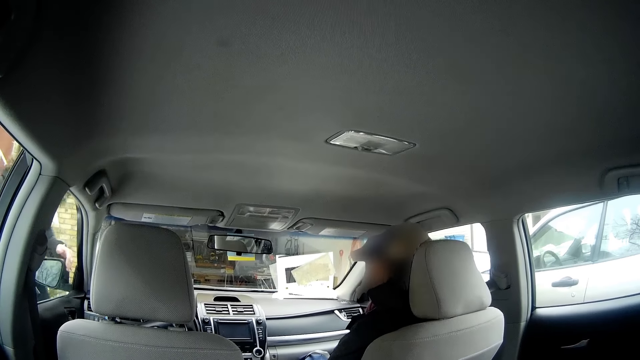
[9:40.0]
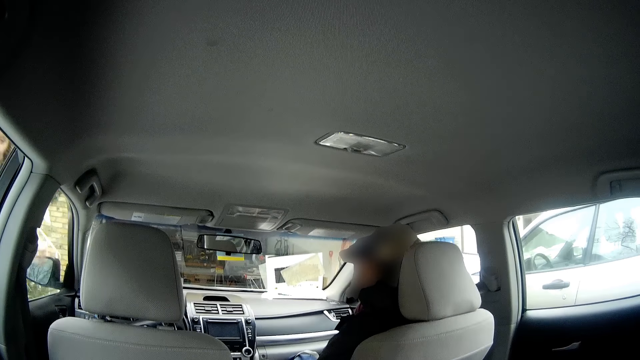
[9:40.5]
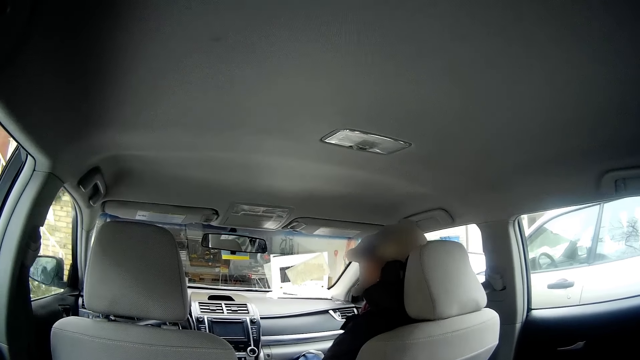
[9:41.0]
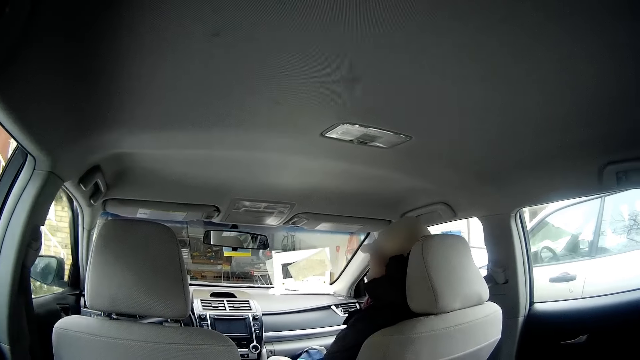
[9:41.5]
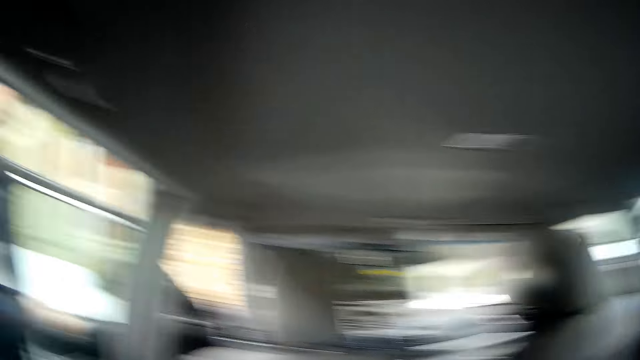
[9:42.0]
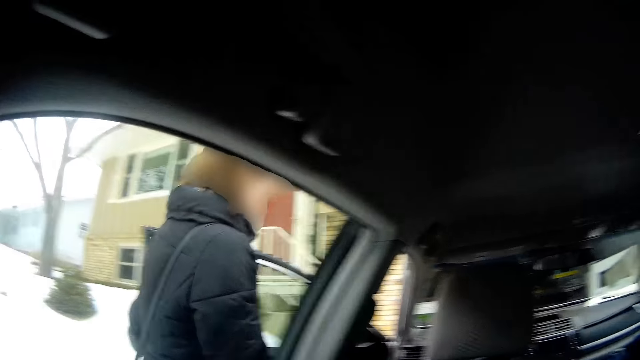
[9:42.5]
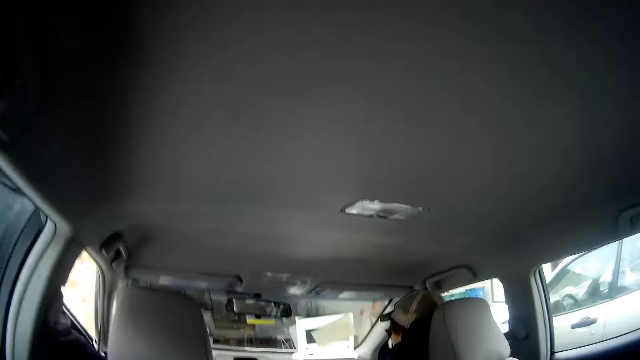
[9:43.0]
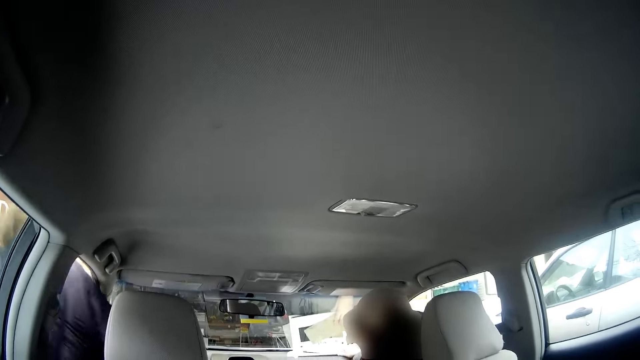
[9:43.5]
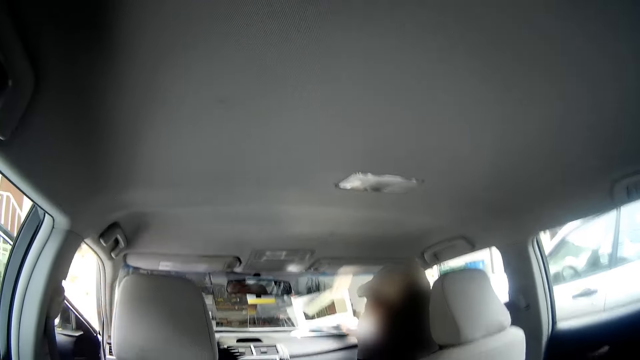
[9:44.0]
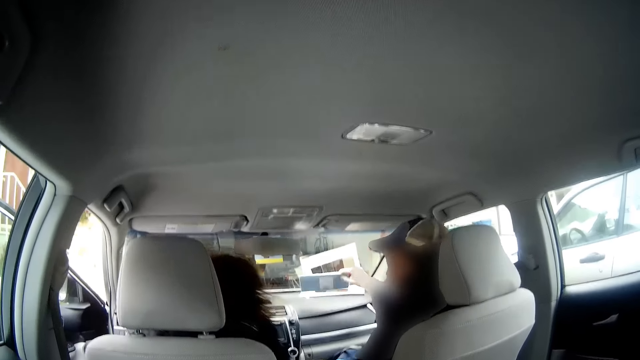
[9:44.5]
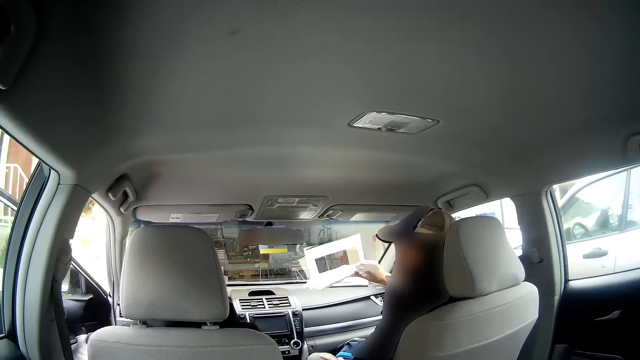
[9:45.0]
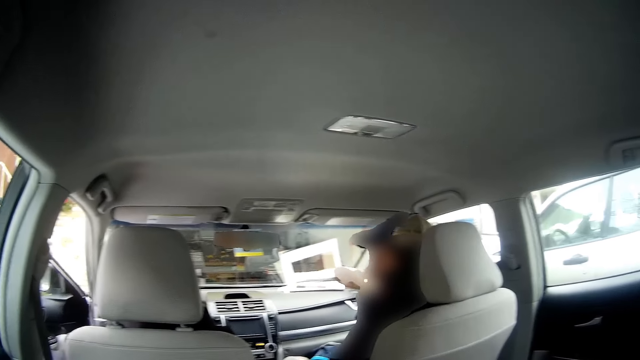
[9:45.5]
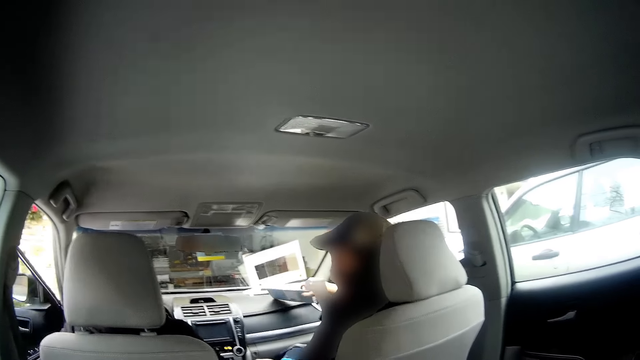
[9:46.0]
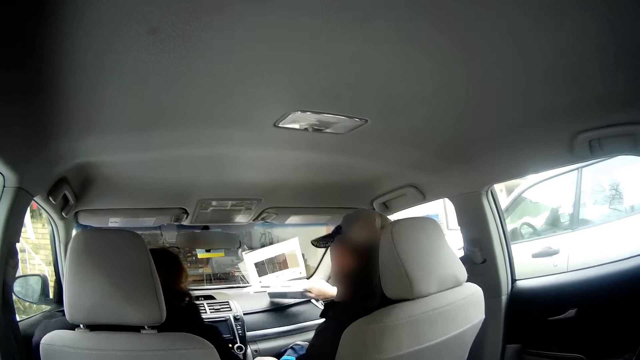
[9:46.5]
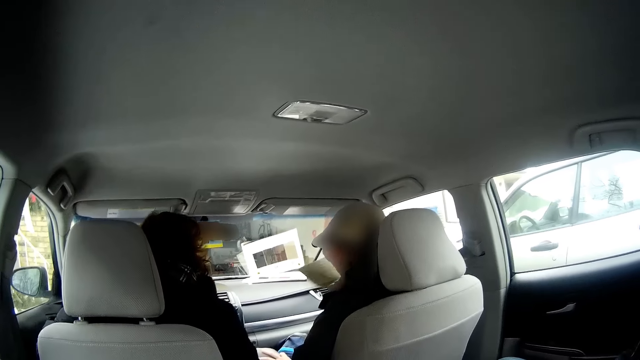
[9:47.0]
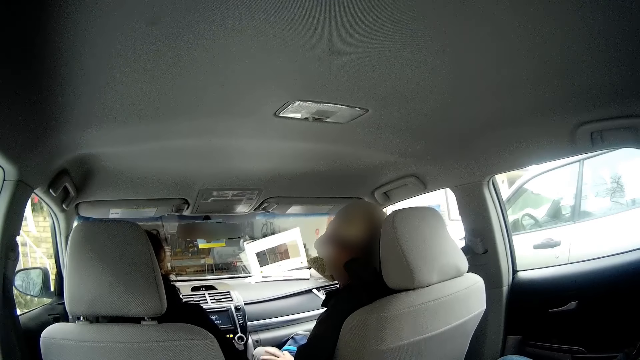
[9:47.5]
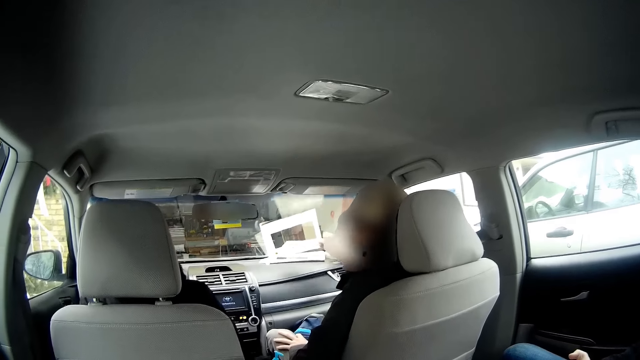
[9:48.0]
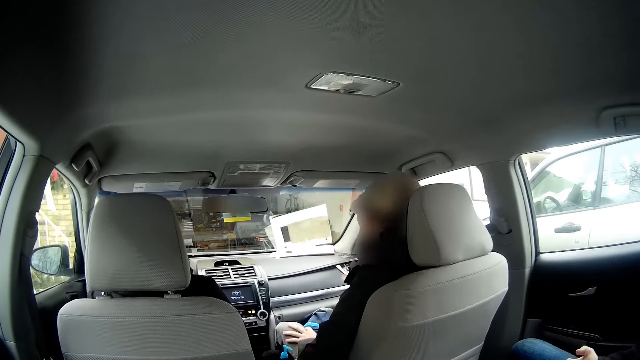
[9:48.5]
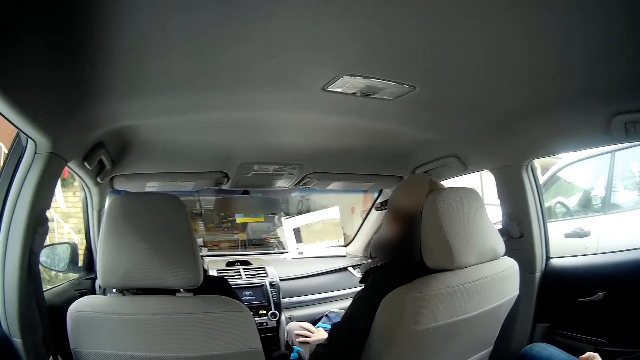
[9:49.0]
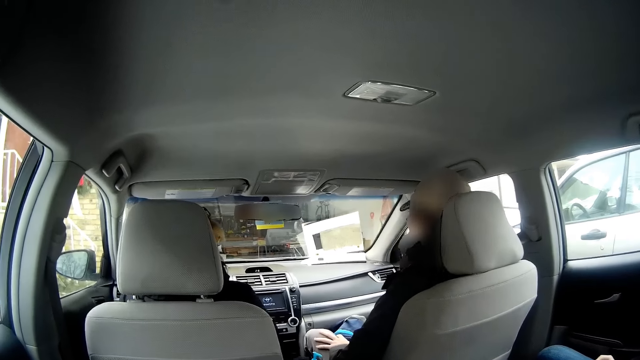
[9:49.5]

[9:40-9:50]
The woman opens the car door. The camera wearer turns around. The woman enters the car. The man picks up a book or paper on the car dashboard. The woman closes the car door. The man perceives the book, holds the paper close to the nose, and drops the book on the car dashboard.

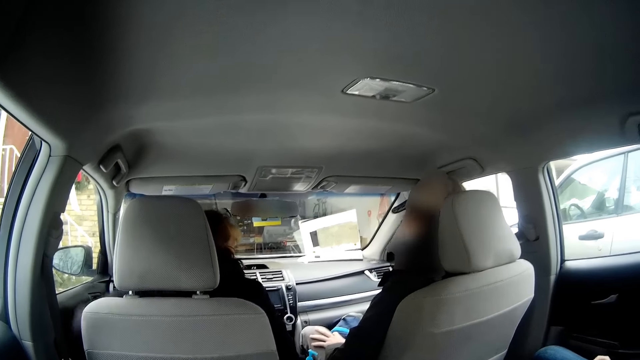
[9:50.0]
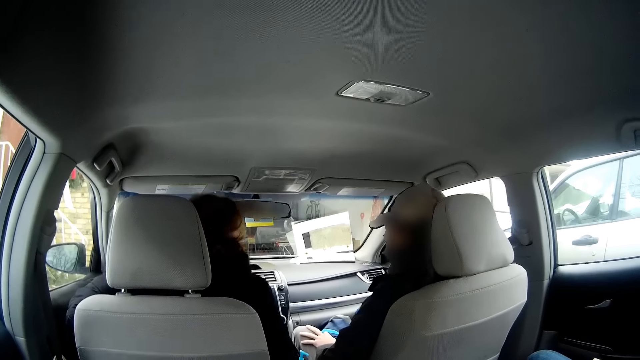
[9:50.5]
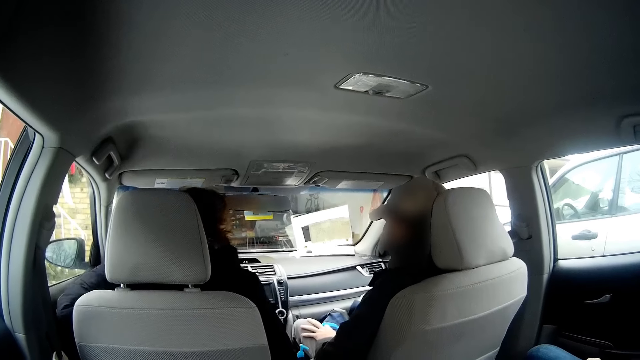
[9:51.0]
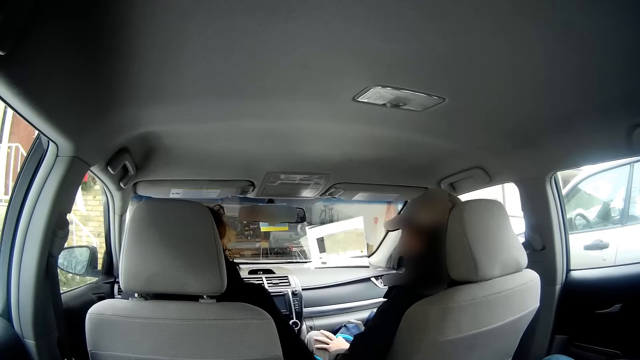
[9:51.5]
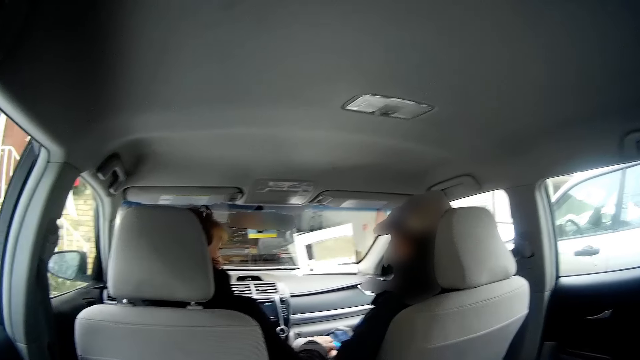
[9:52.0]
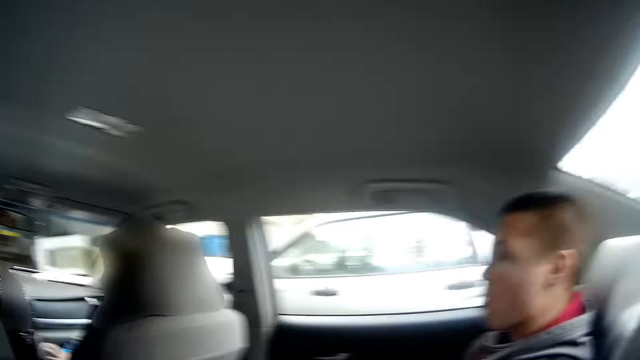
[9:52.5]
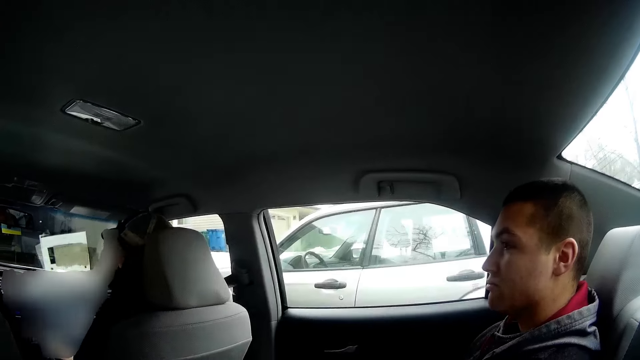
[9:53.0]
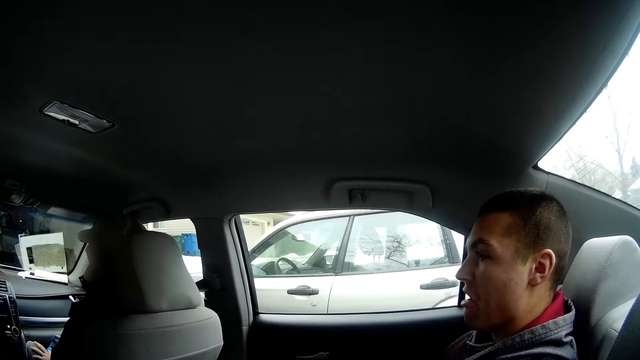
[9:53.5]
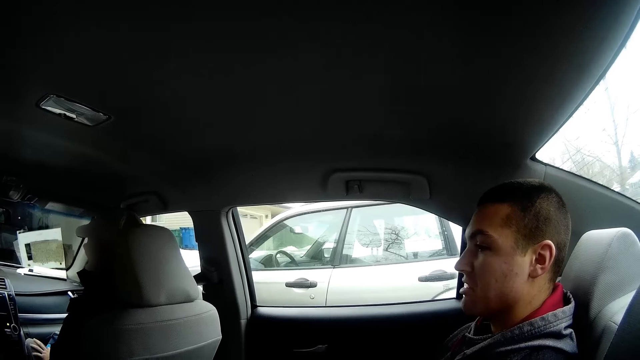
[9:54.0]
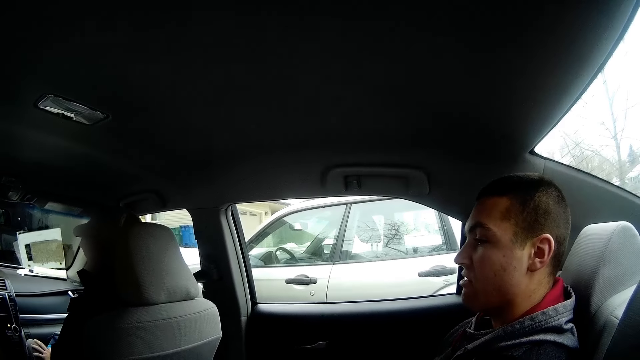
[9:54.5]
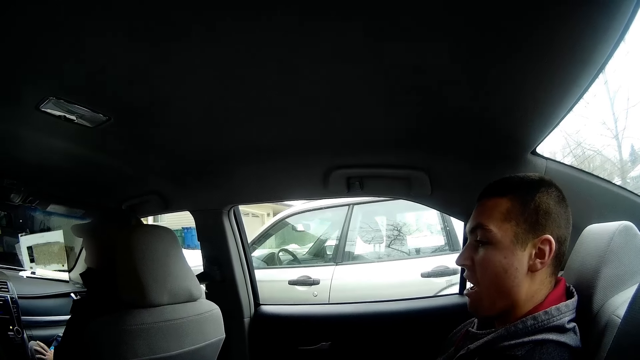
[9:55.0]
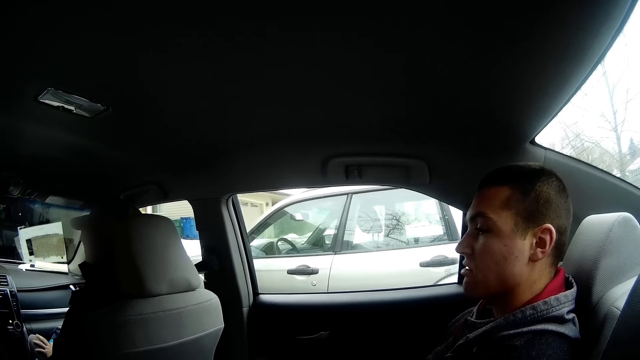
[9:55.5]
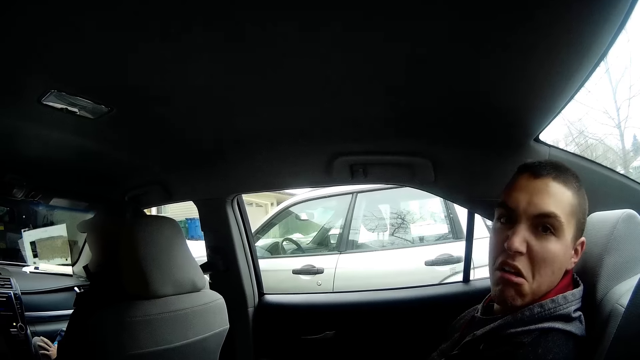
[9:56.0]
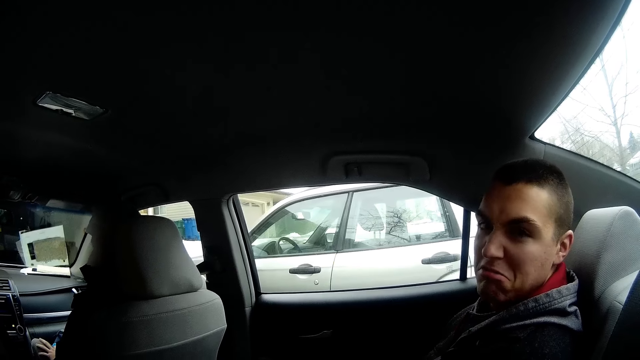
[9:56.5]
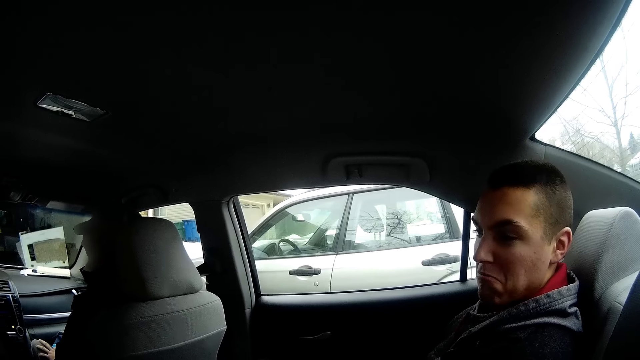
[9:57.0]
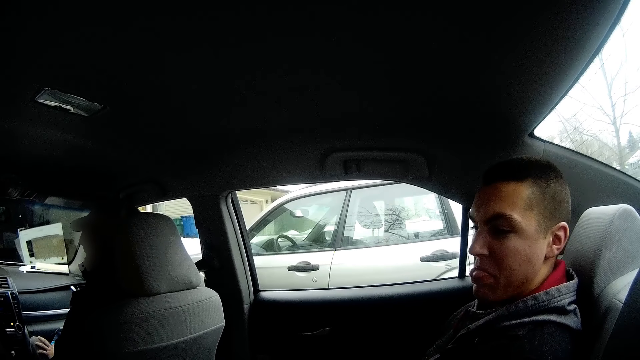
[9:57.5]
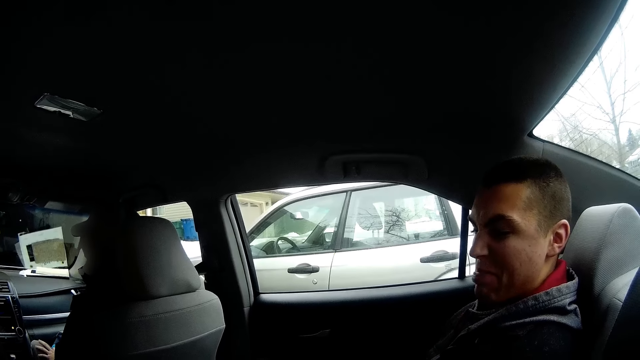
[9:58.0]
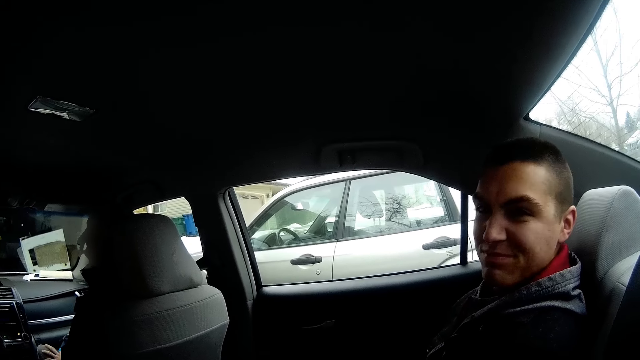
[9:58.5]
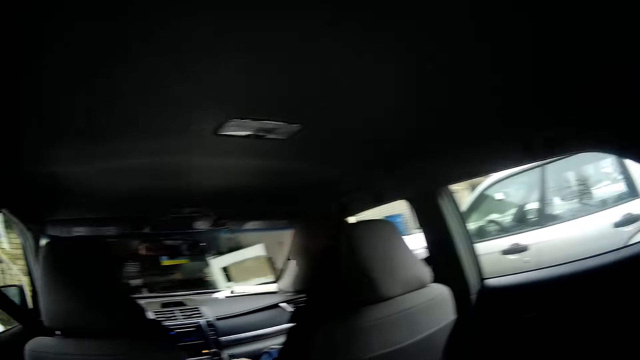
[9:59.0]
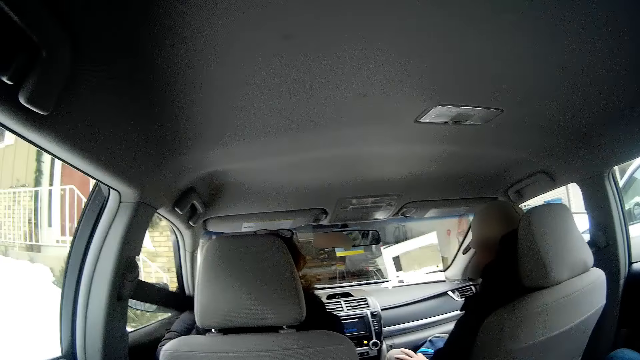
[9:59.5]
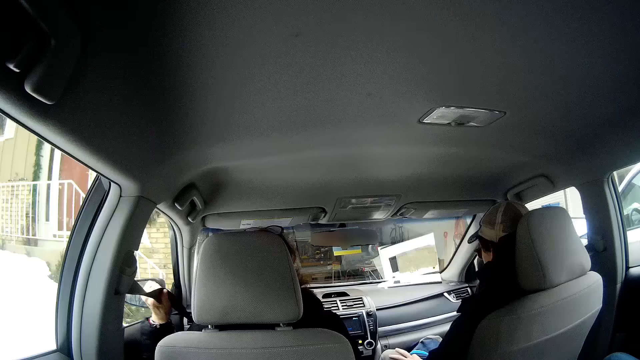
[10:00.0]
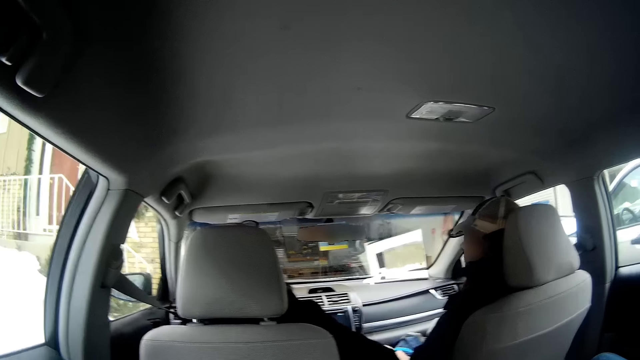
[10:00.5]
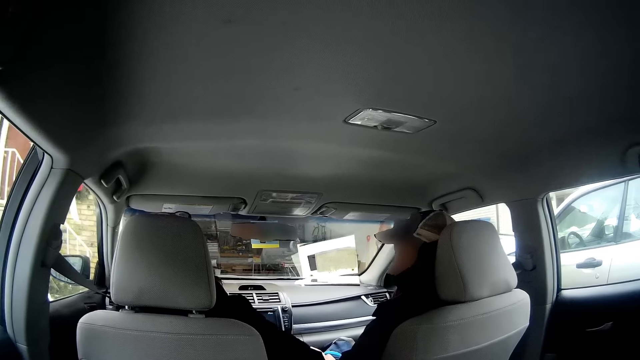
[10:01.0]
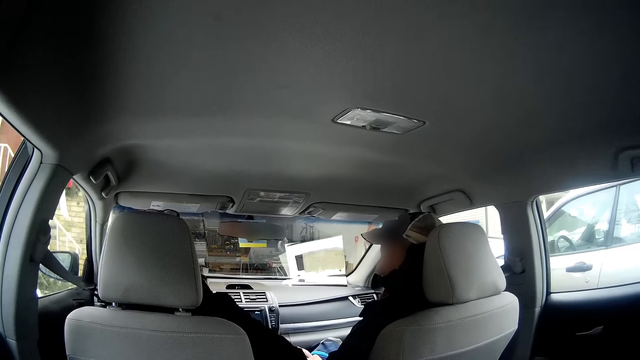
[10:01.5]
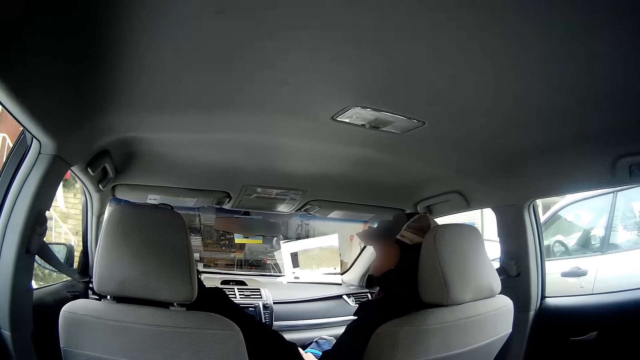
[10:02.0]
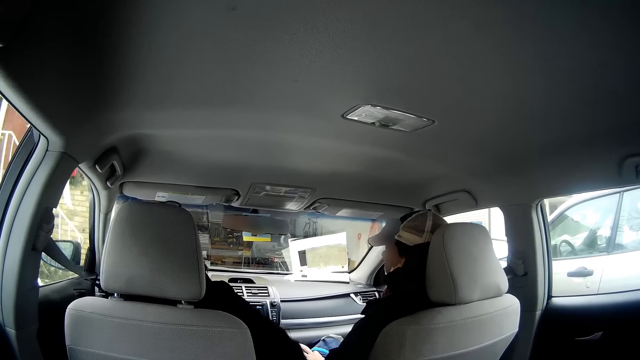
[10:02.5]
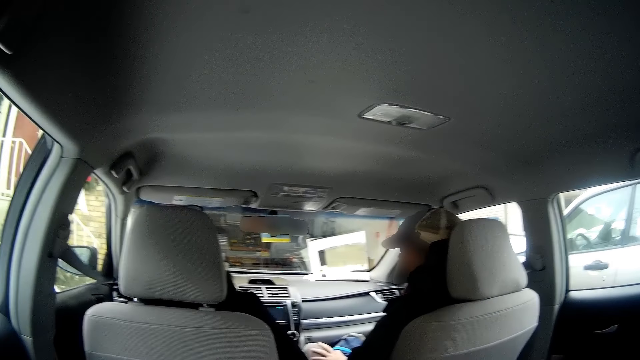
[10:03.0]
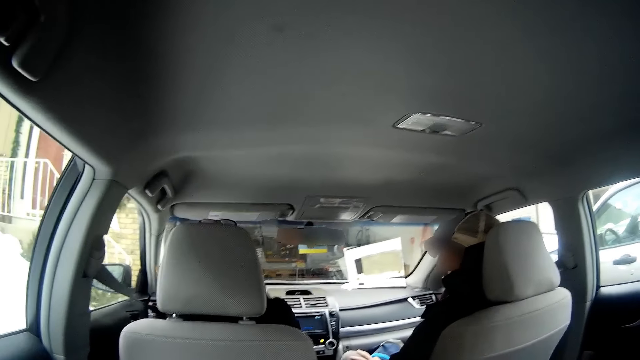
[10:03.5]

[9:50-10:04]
The woman sits properly. The camera wearer turns around. Another man interacts with the camera wearer, sits beside the camera wearer, chews gum, and looks at the camera wearer. The camera wearer turns around. The woman adjusts her seatbelt and fastens the seat belt.
